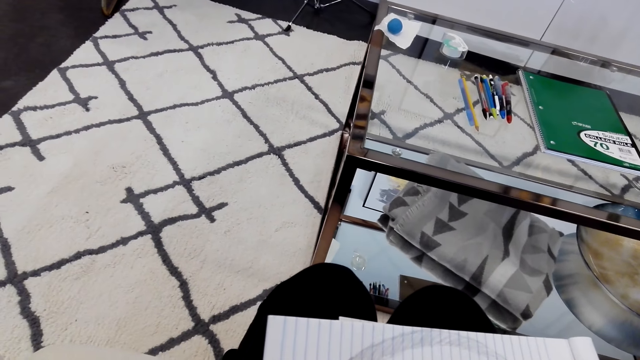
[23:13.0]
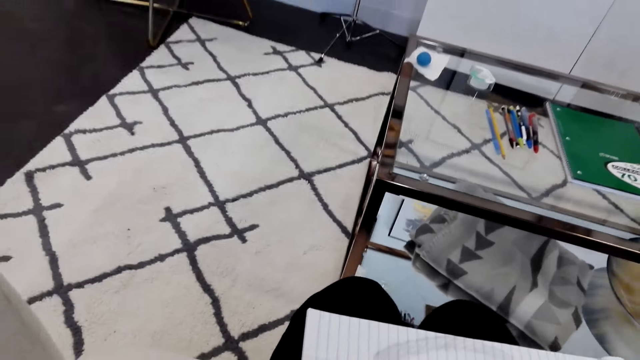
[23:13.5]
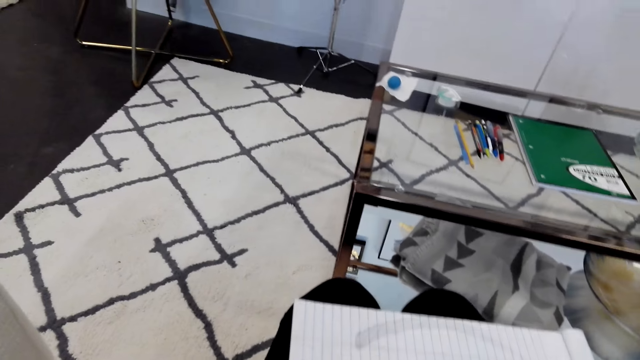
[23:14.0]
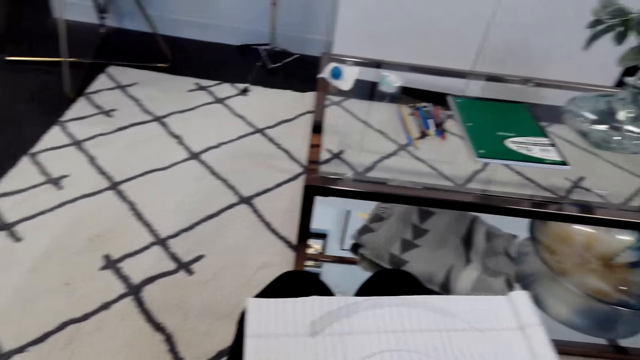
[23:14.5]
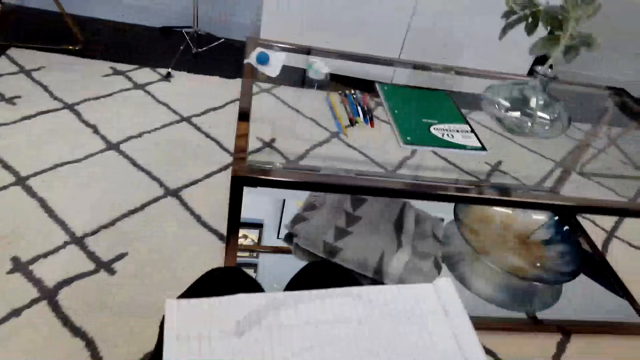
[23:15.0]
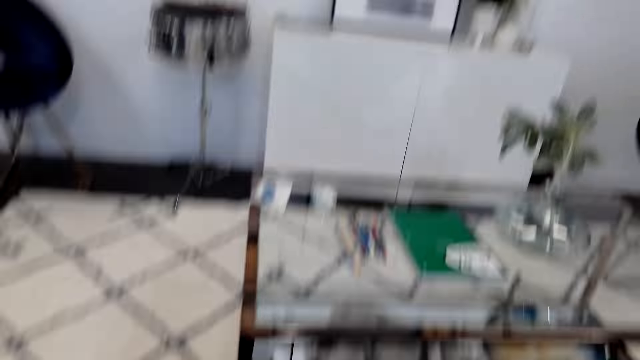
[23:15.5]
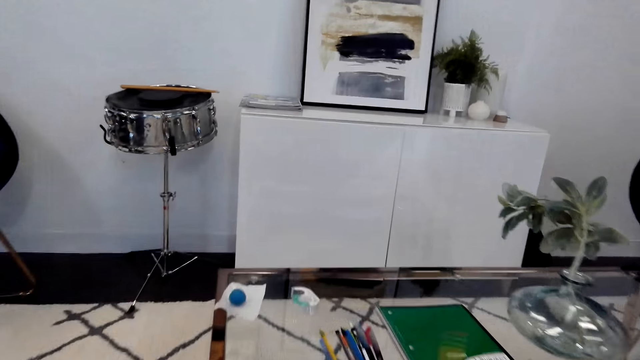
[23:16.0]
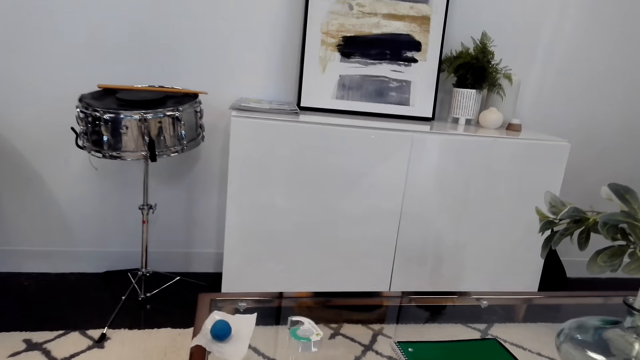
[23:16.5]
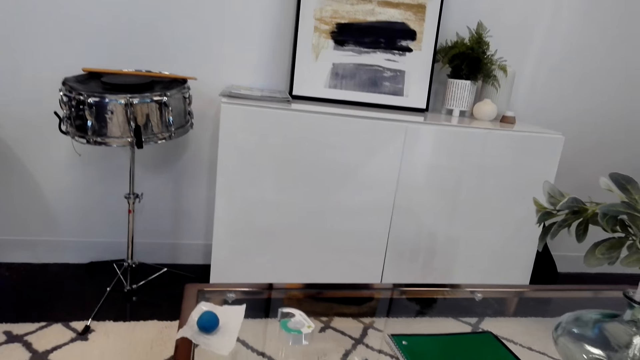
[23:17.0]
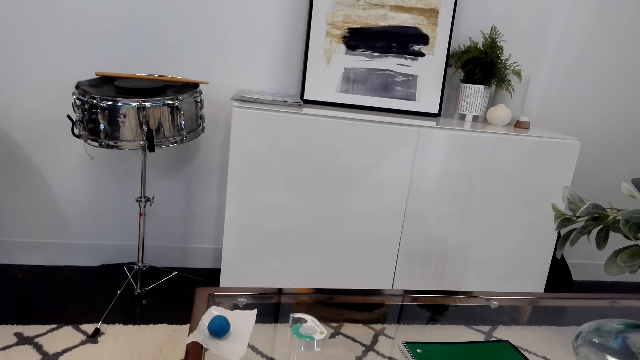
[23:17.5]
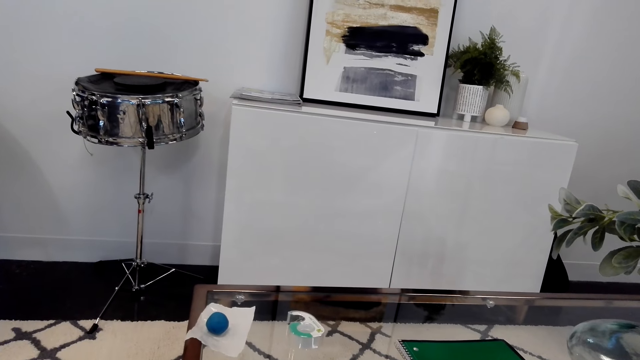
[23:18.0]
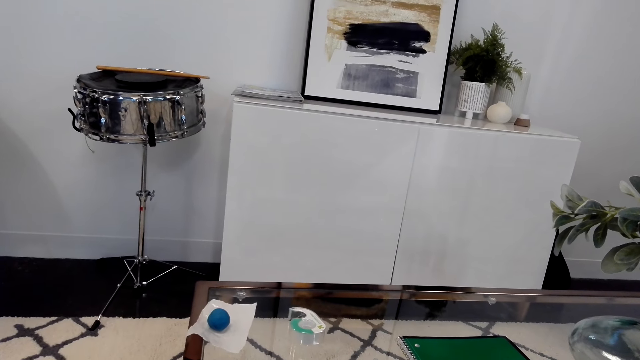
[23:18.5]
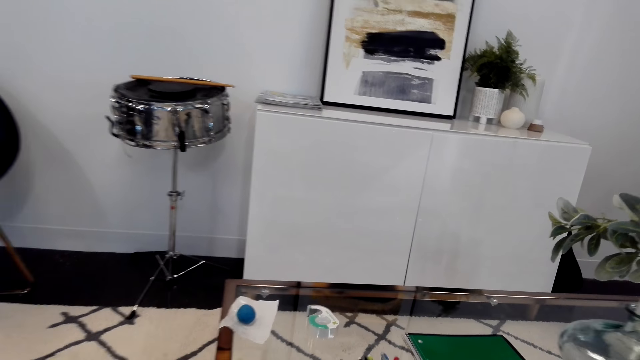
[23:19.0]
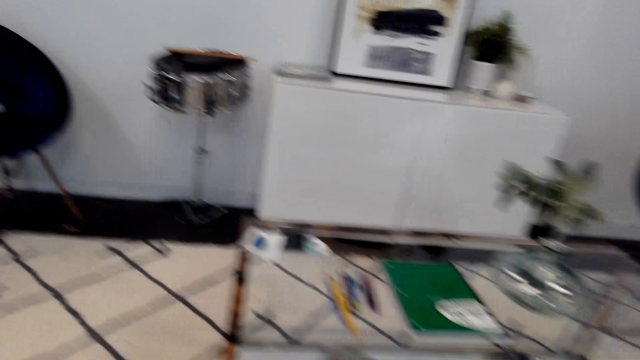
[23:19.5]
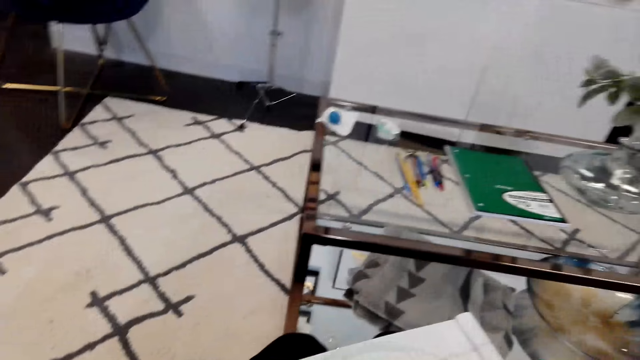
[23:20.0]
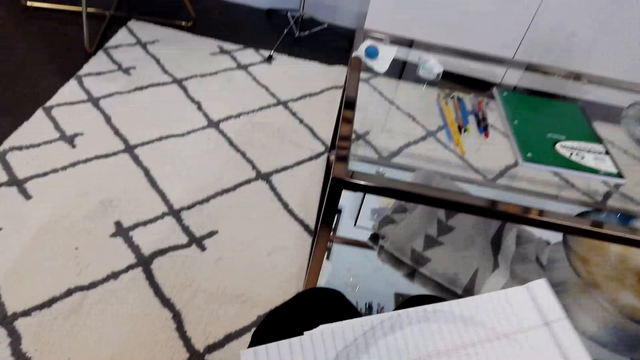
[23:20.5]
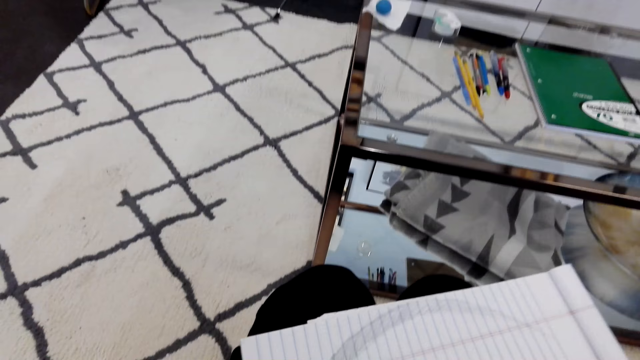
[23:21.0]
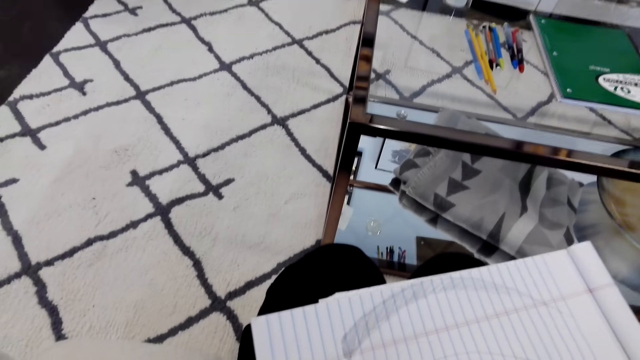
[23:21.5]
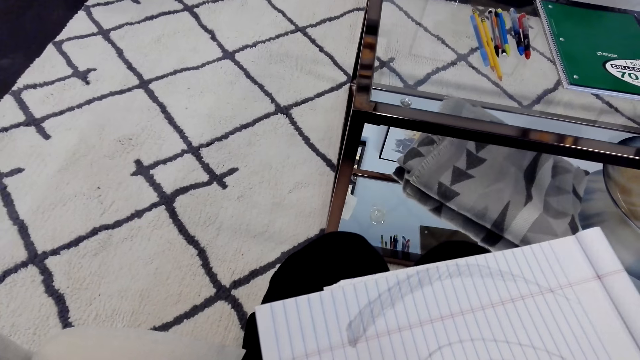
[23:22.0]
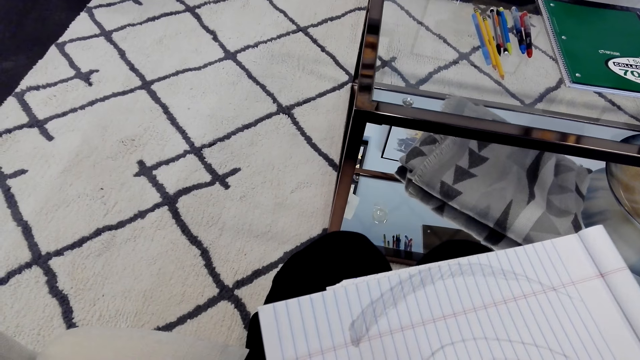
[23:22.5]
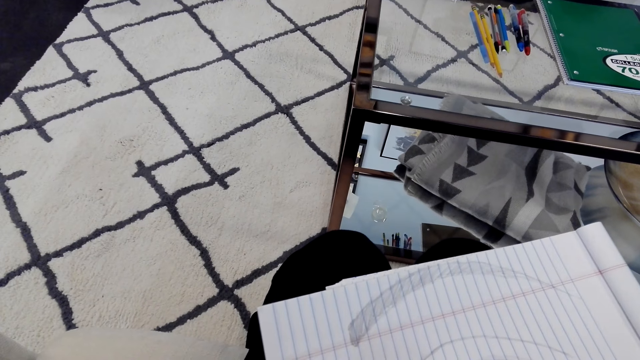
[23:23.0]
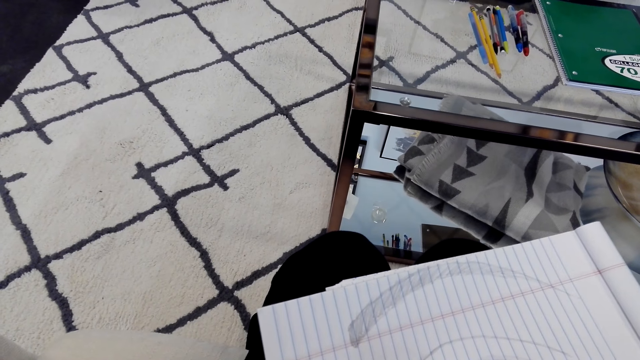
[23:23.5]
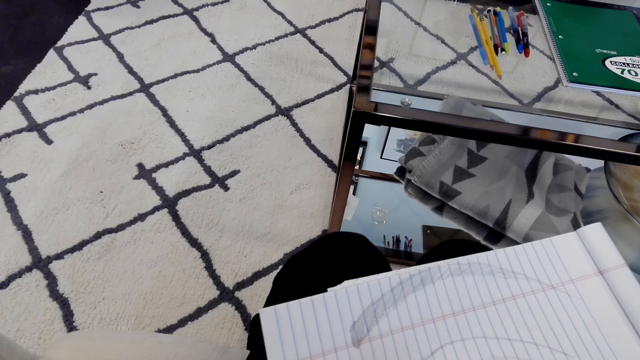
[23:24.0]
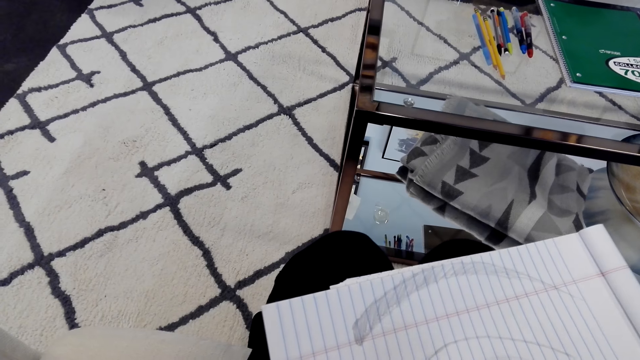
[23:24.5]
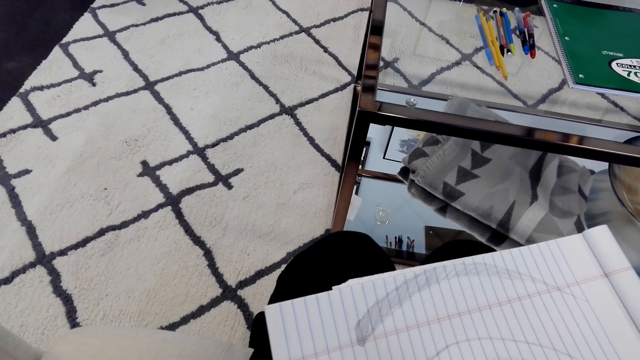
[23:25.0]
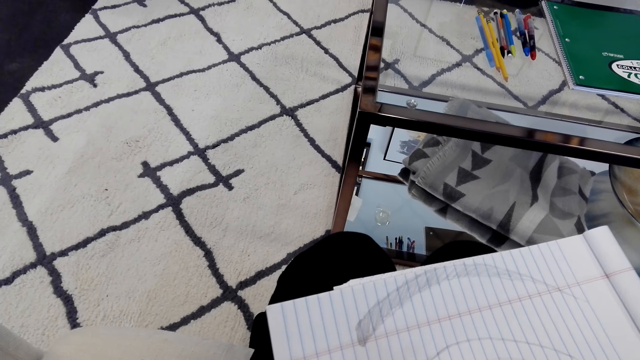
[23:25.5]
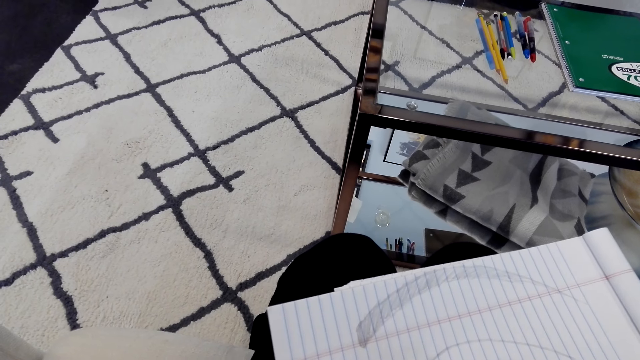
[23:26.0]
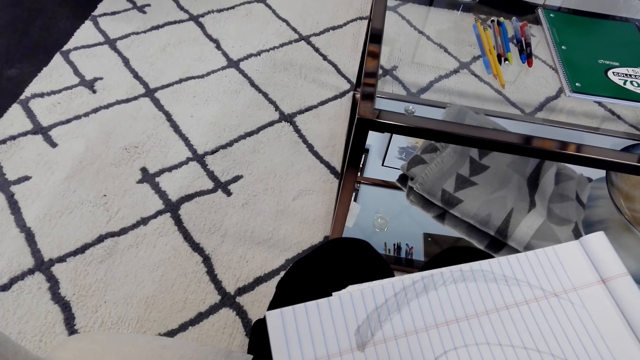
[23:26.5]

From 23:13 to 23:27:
The camera wearer draws on the piece of paper.

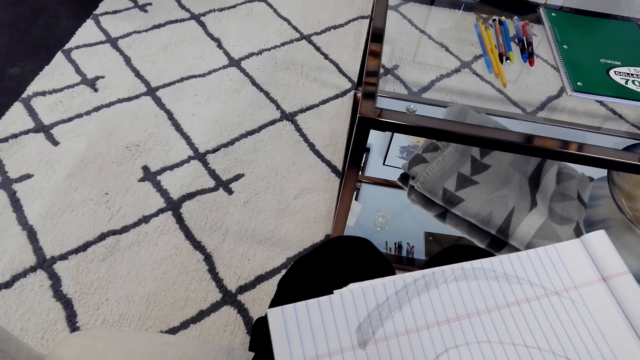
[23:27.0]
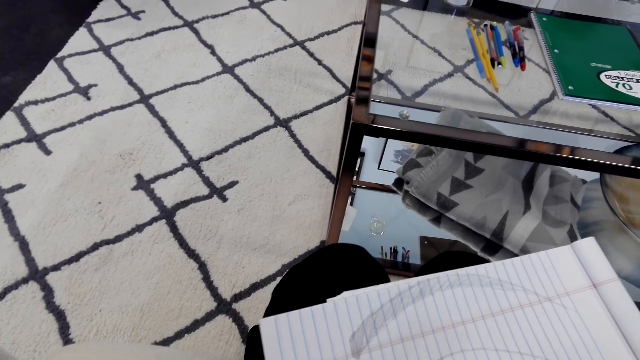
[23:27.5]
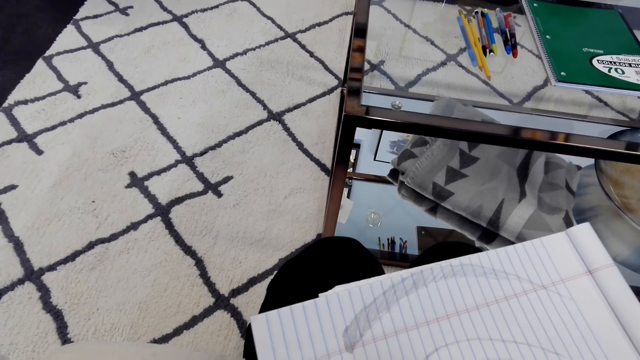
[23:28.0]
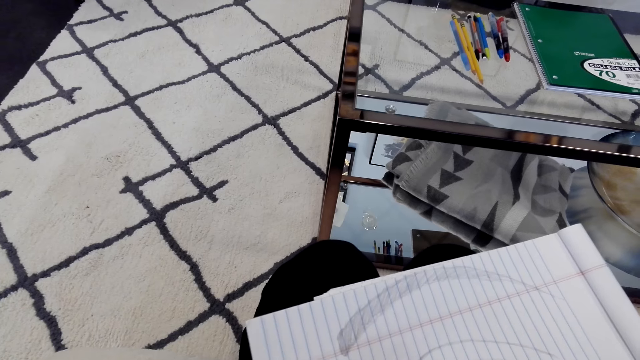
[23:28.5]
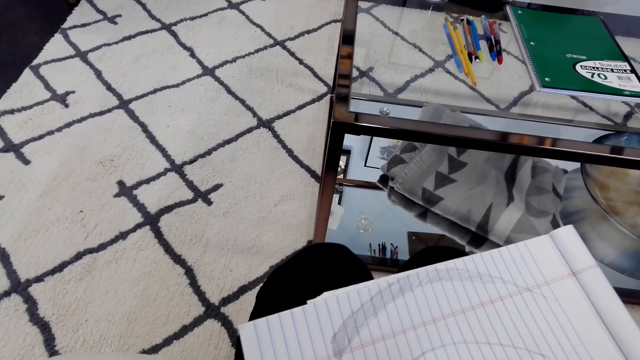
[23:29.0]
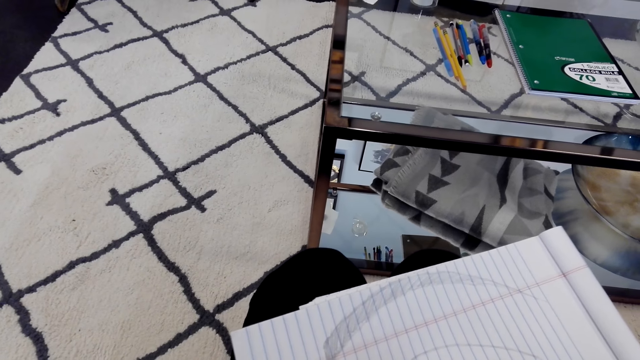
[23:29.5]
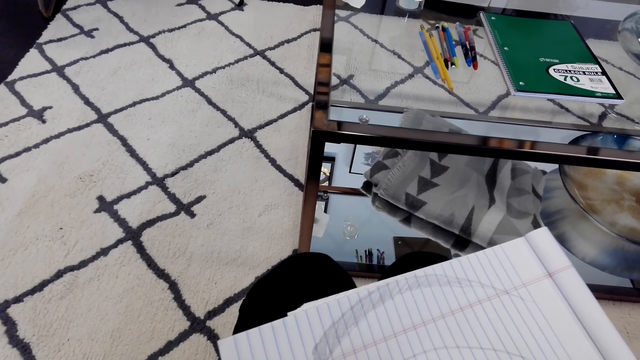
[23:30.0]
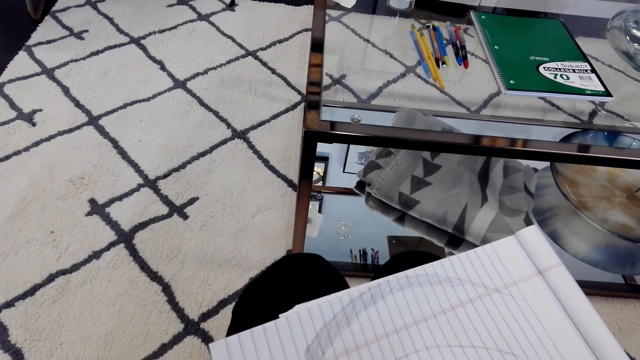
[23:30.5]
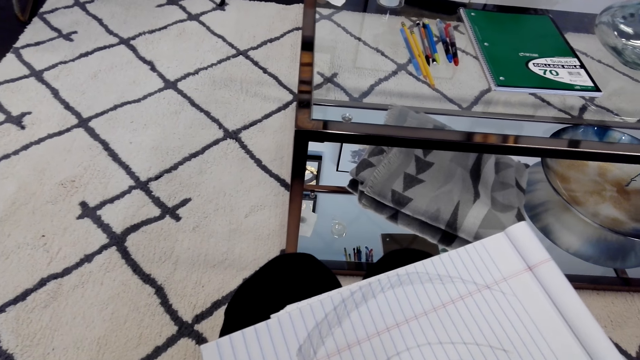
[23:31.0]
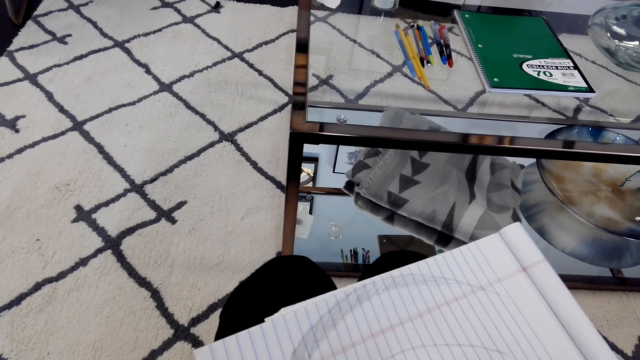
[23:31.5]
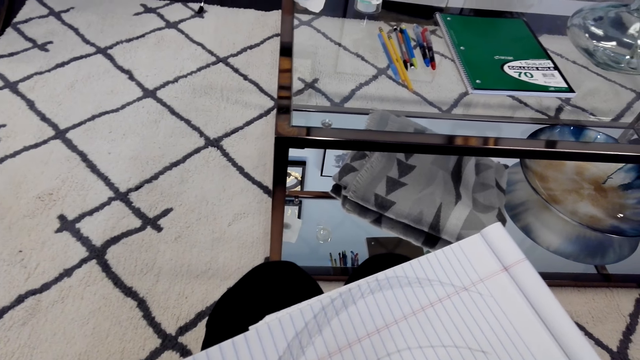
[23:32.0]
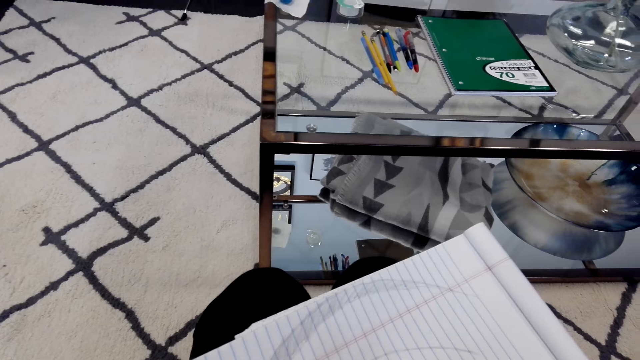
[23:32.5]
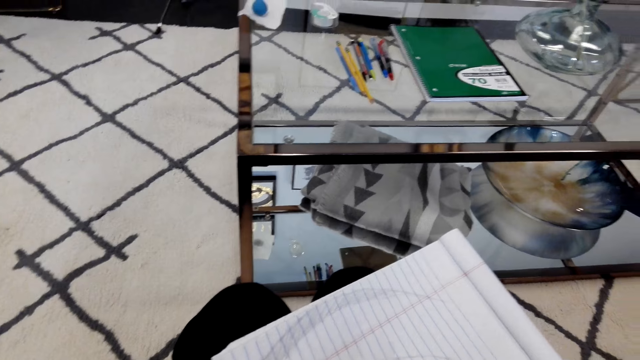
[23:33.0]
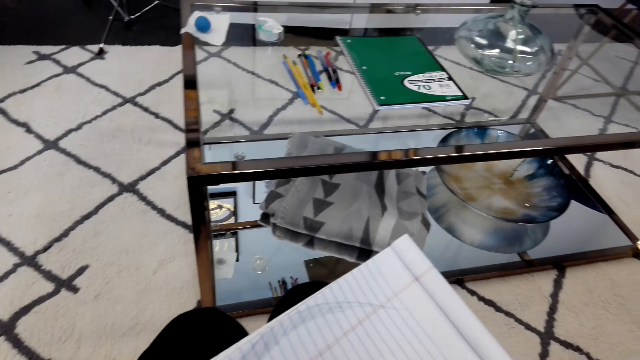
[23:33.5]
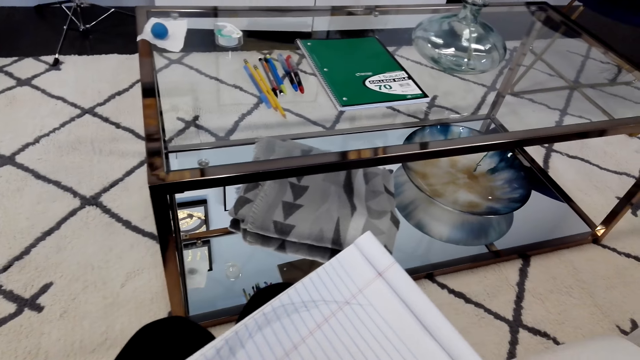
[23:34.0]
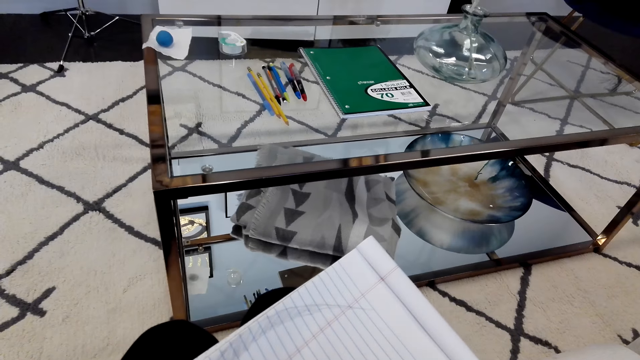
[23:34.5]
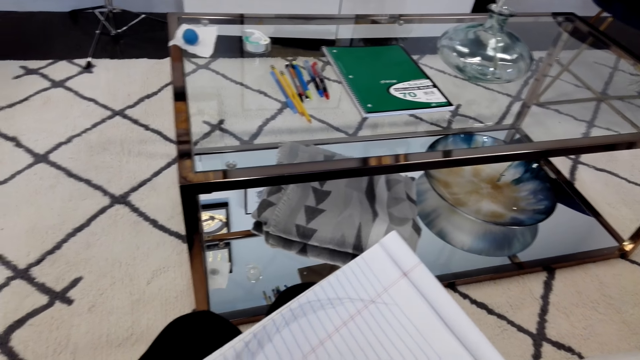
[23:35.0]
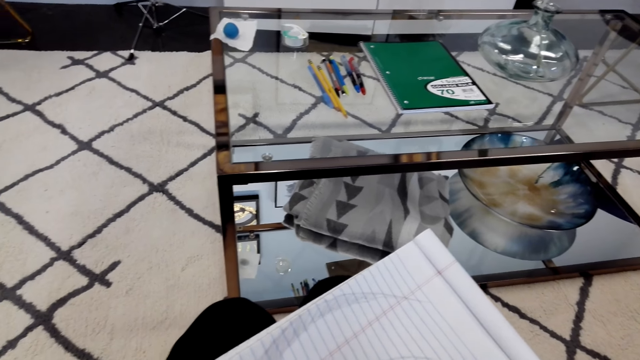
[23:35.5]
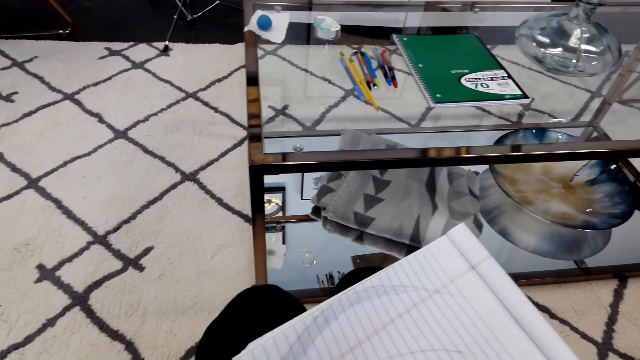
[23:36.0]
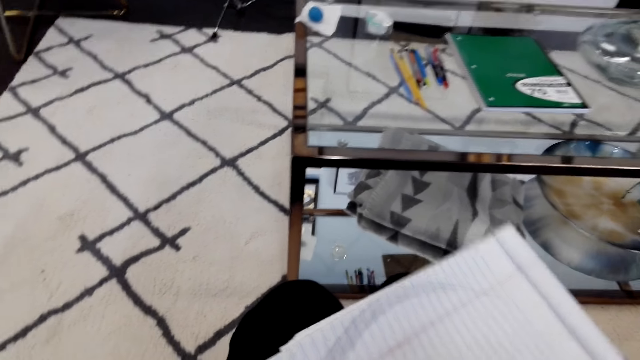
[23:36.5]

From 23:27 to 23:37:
The camera wearer looks around the room.
